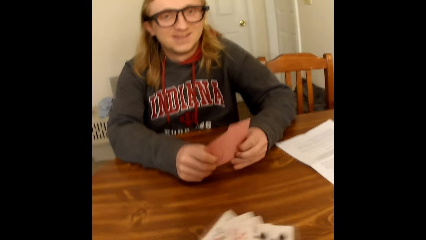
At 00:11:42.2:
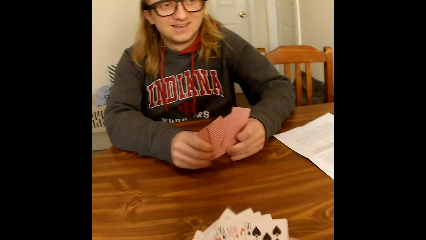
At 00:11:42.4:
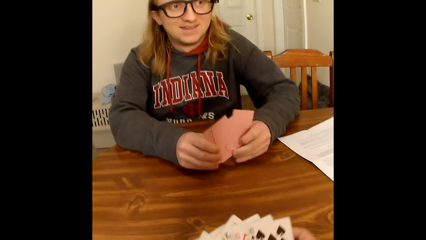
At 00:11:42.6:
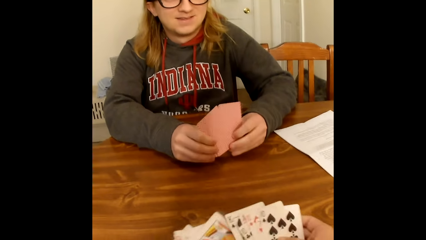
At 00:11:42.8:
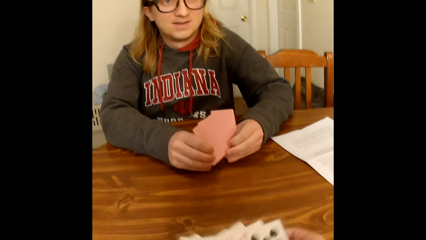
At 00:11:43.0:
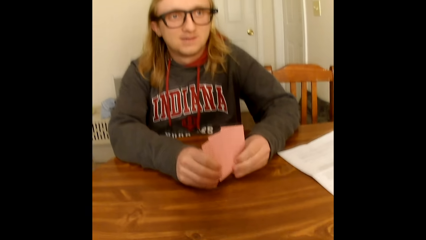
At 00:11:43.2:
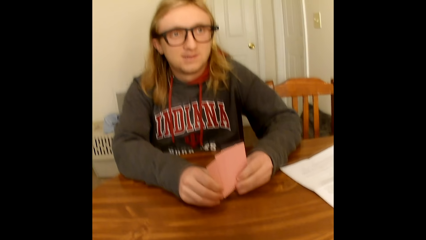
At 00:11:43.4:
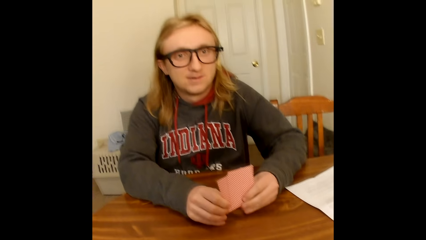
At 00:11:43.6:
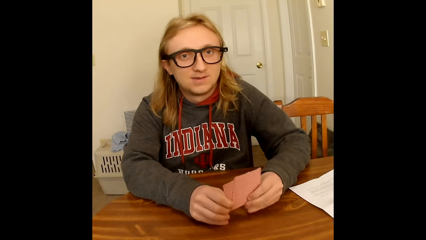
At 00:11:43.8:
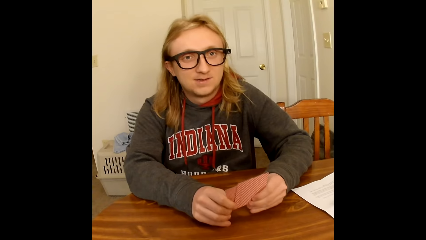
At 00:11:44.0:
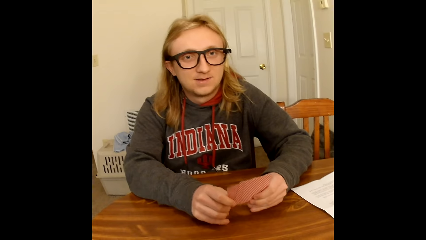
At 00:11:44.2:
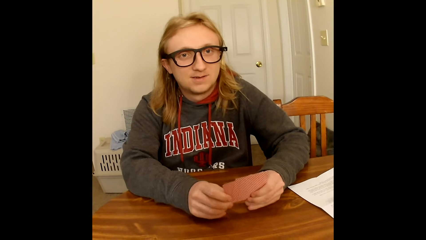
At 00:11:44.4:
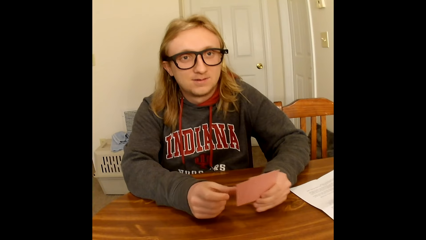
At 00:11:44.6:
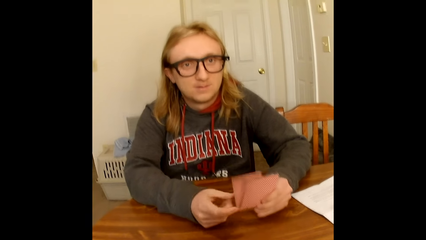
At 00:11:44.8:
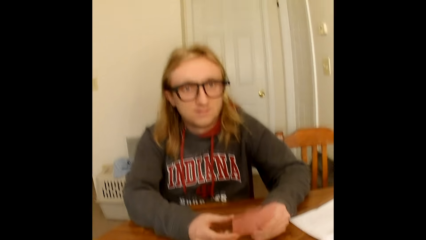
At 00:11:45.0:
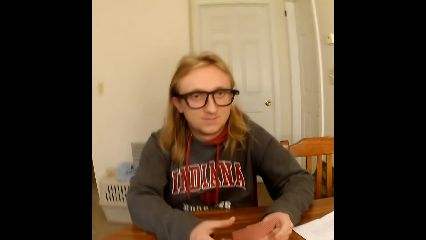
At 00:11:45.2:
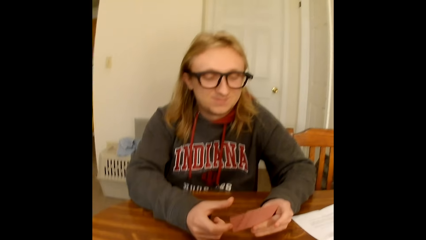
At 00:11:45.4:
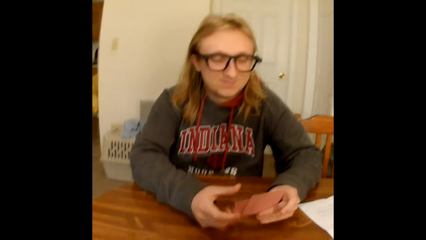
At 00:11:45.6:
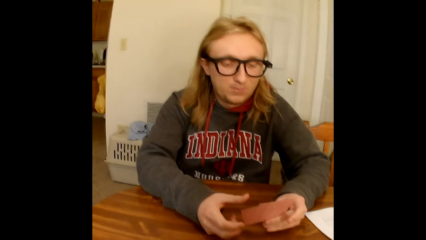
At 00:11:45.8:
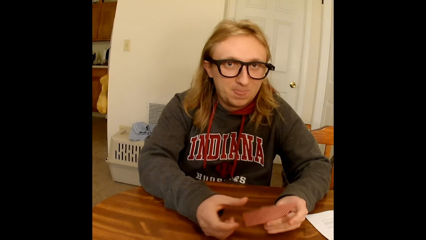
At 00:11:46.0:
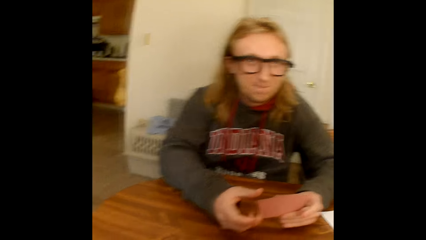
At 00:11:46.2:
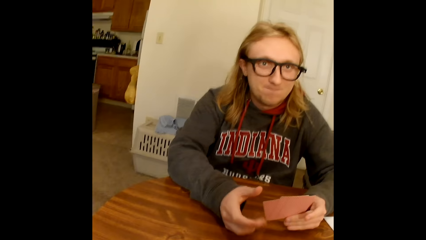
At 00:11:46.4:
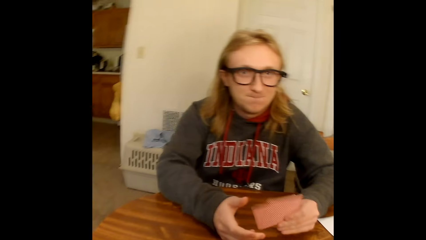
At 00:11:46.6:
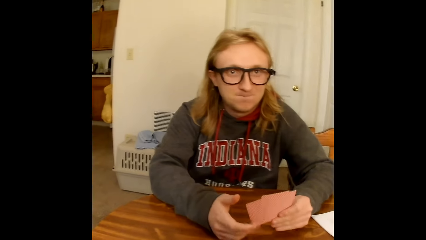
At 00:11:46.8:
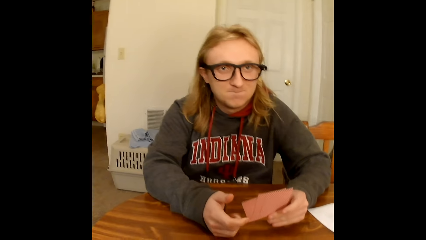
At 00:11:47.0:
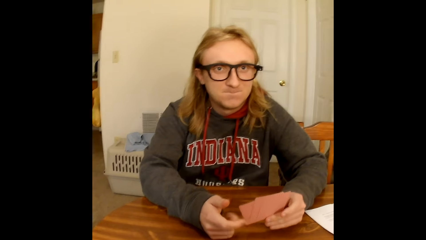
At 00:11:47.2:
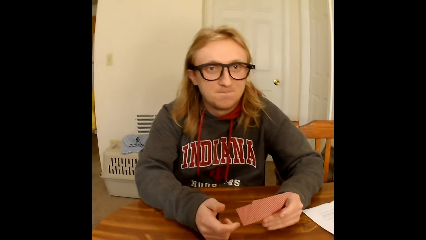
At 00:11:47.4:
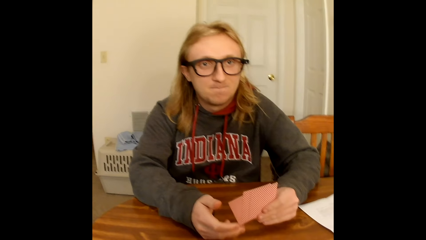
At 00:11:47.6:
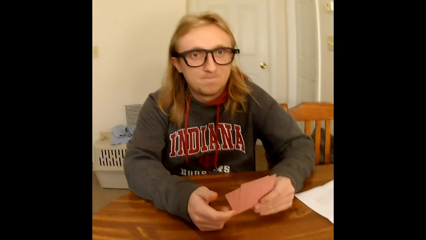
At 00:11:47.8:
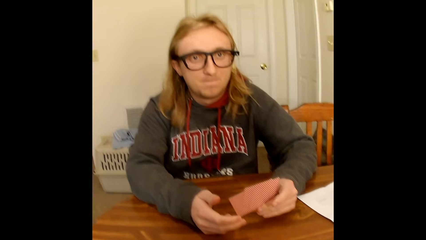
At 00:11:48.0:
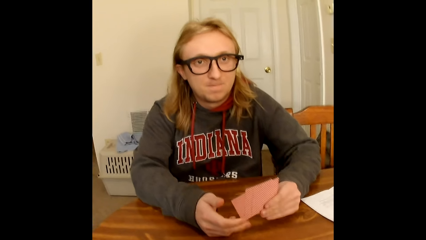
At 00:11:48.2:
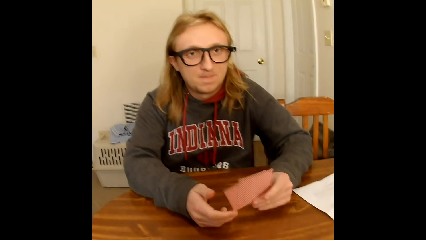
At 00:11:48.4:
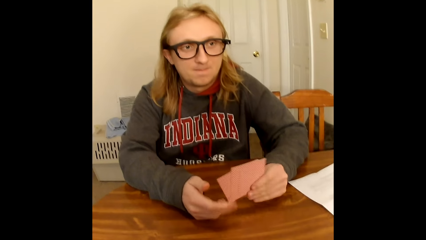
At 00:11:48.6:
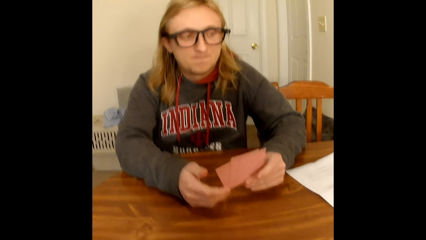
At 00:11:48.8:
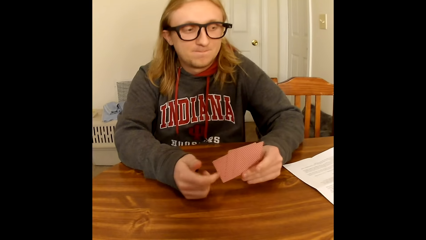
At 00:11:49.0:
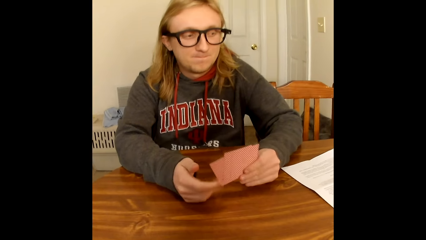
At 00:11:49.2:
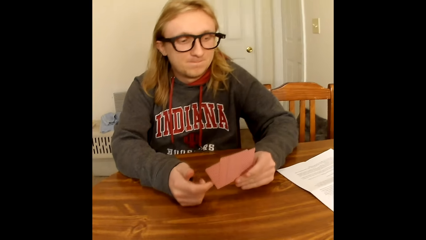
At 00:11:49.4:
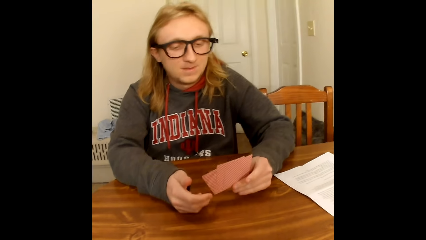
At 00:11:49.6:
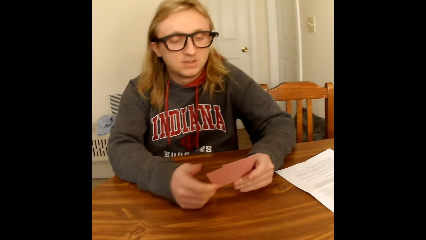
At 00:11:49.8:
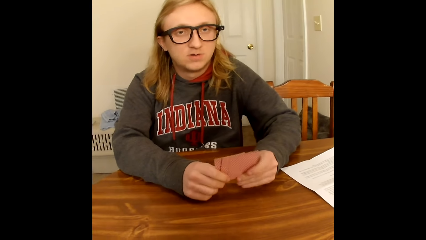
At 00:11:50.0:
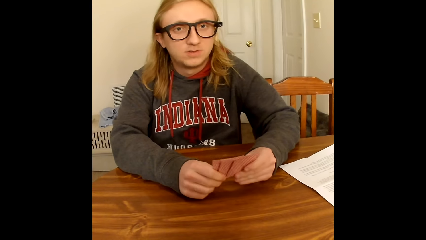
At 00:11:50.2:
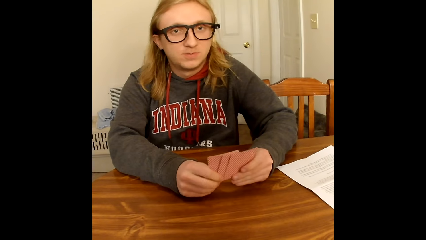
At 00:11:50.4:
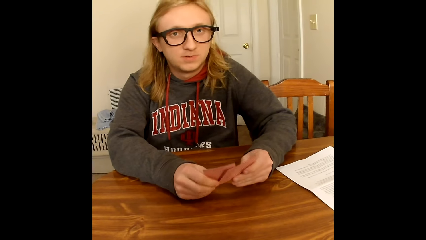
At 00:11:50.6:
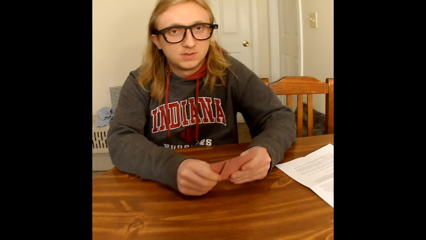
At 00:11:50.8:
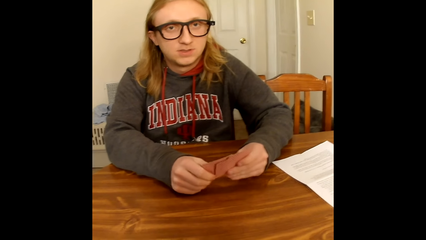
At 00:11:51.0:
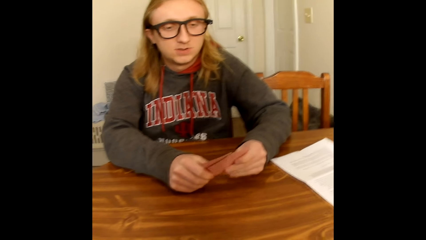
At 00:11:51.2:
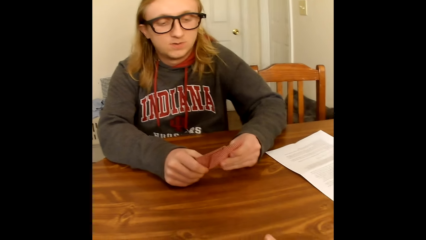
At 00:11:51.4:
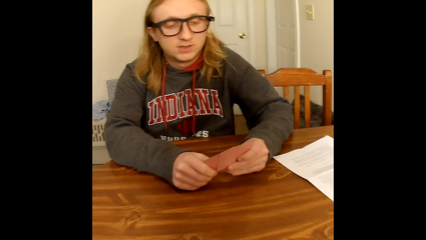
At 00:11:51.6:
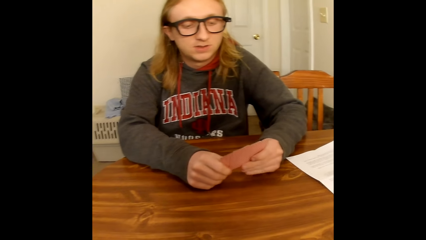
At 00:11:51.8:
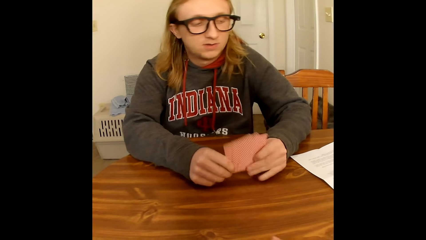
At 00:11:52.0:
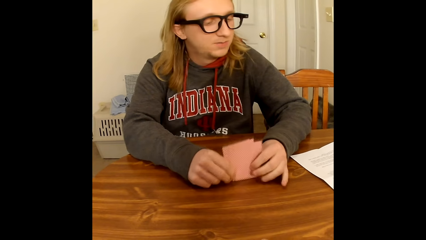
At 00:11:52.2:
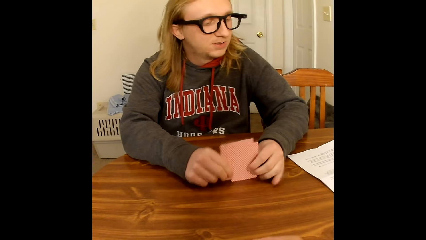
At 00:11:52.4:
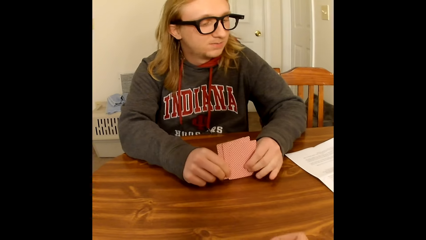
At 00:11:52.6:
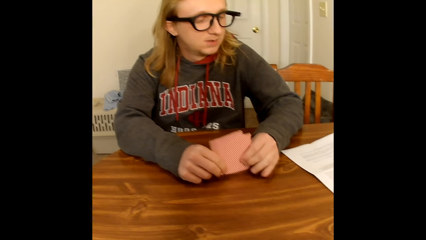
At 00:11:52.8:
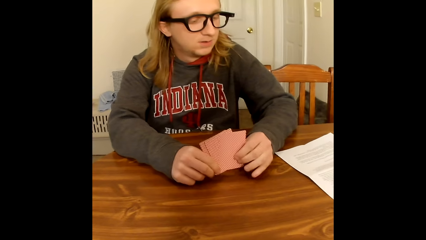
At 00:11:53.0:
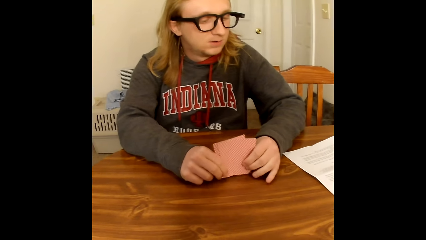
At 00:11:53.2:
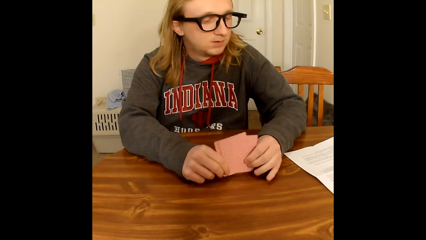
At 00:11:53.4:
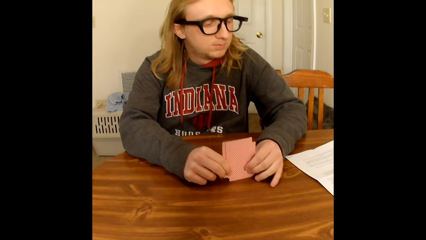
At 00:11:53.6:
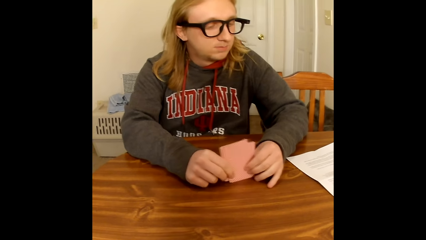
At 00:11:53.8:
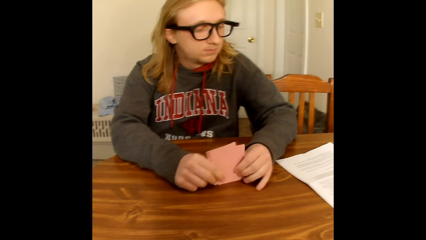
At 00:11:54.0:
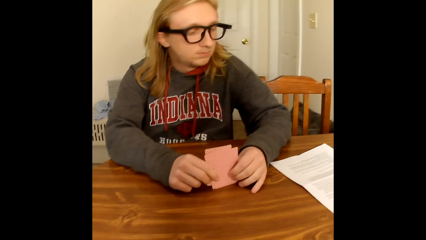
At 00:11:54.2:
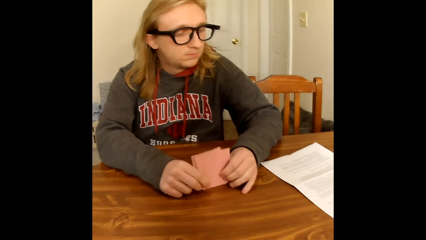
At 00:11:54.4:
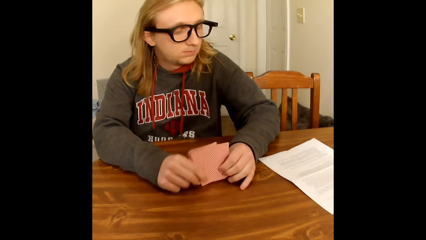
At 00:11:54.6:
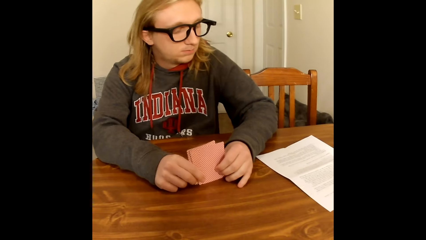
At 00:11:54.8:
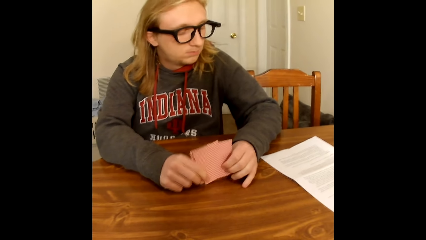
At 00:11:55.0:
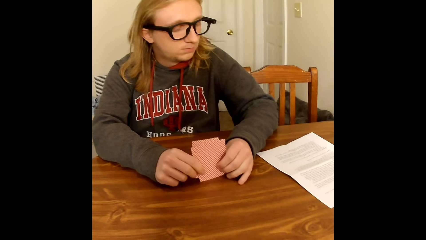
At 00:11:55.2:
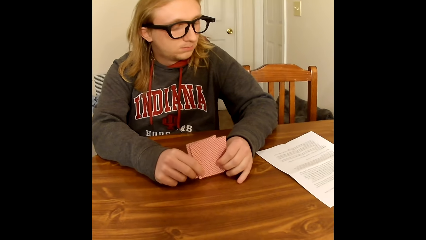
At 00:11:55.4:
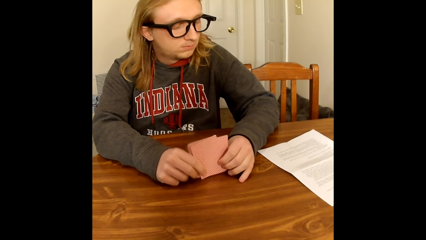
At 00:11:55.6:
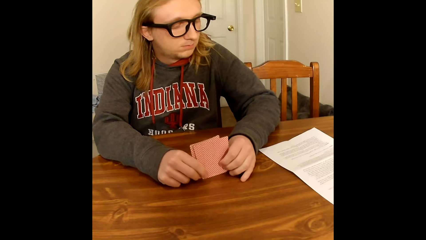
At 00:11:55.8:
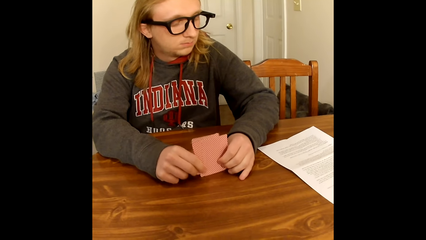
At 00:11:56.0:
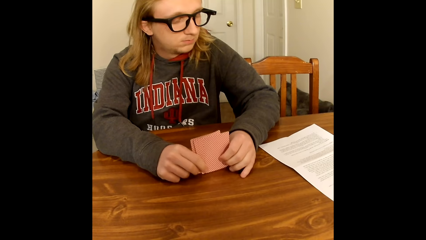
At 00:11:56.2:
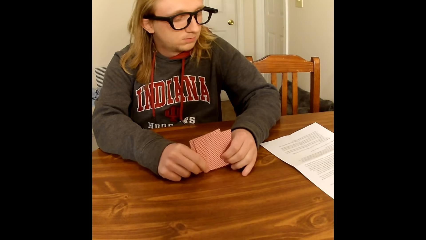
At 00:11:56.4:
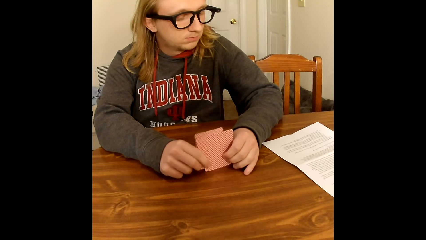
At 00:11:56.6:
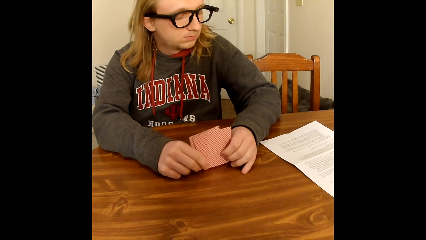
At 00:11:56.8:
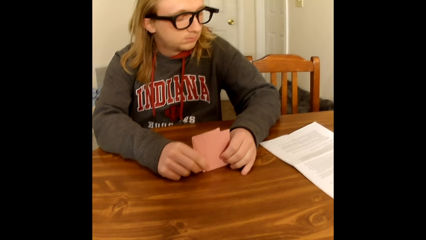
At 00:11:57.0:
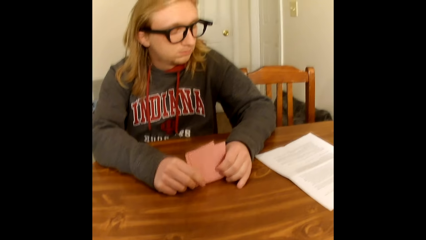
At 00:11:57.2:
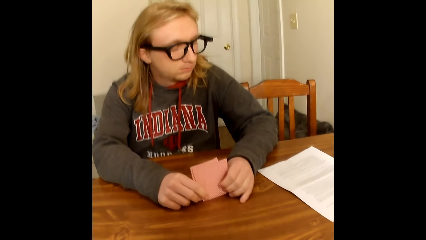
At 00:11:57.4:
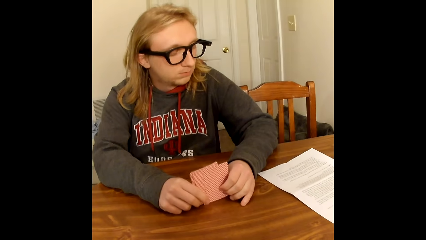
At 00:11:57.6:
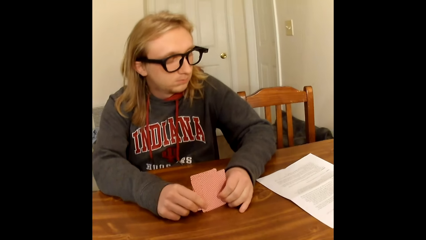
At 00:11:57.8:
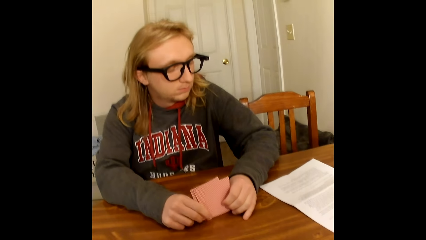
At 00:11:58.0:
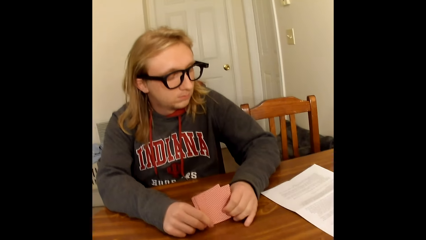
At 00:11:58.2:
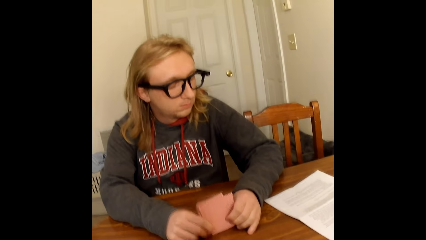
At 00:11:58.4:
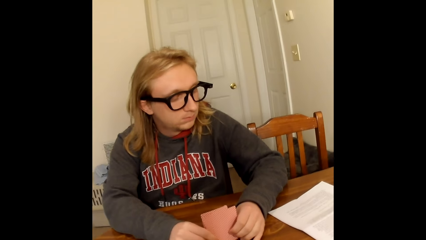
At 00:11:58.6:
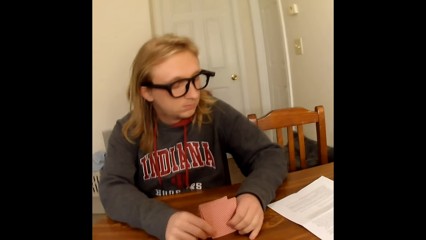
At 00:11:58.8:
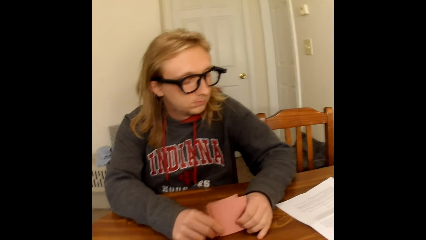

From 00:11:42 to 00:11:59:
The camera wearer shuffles through the cards in his hands with his thumbs. A man taps the cards in his right hand with his left fingers. The man holds the cards in his left hand with both hands. The man speaks to the camera wearer. The man shuffles through the cards in his hands with his thumbs. The man taps the base of the cards in his hands on the table.
